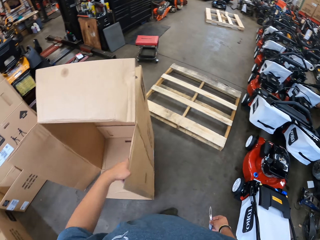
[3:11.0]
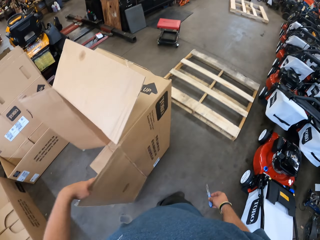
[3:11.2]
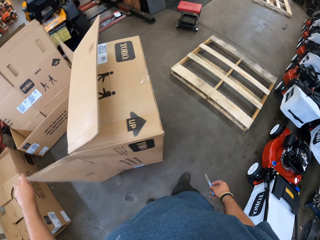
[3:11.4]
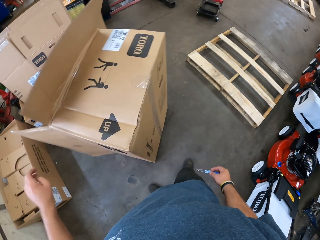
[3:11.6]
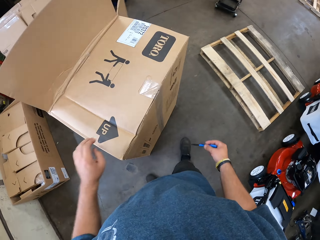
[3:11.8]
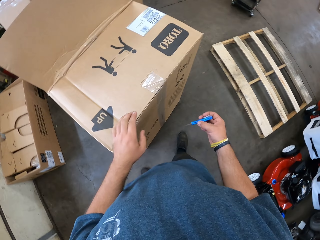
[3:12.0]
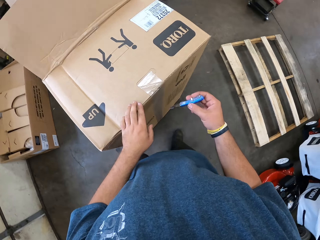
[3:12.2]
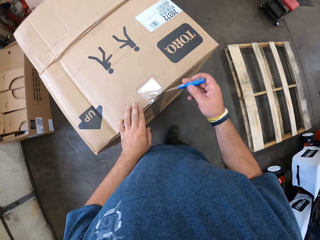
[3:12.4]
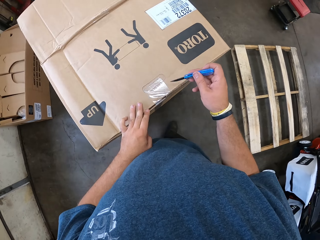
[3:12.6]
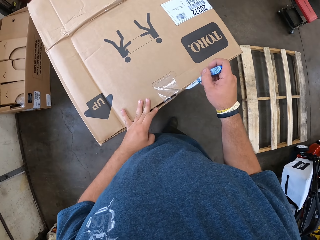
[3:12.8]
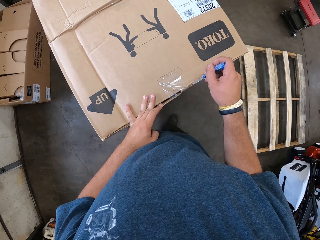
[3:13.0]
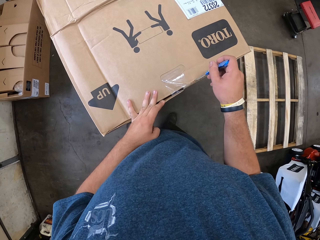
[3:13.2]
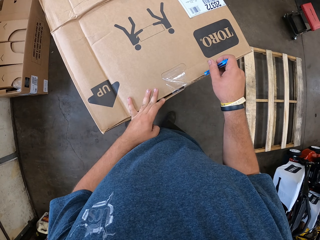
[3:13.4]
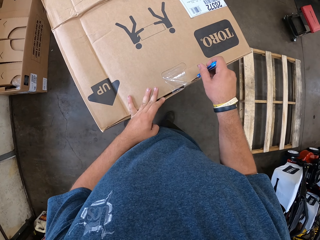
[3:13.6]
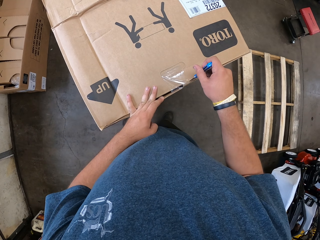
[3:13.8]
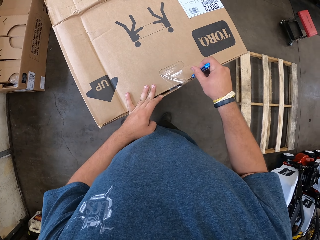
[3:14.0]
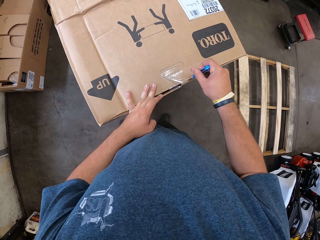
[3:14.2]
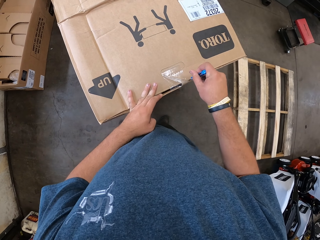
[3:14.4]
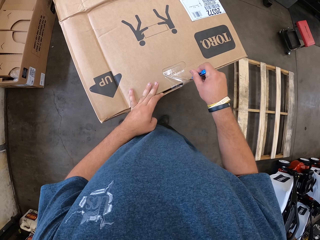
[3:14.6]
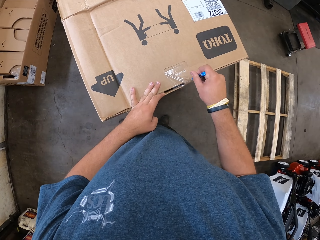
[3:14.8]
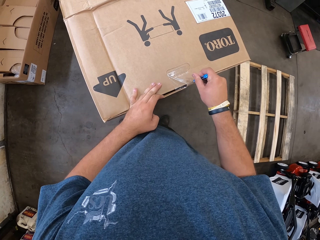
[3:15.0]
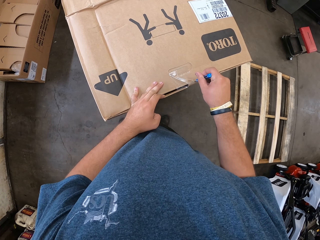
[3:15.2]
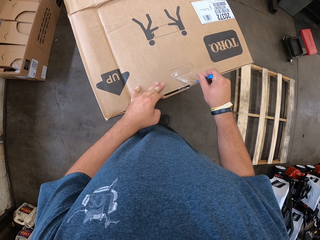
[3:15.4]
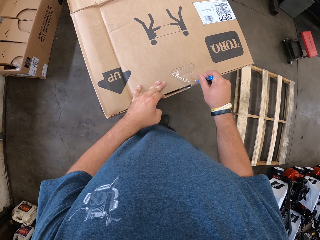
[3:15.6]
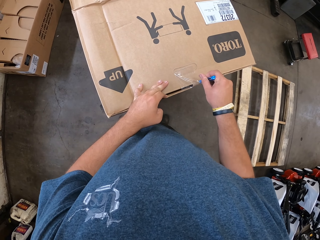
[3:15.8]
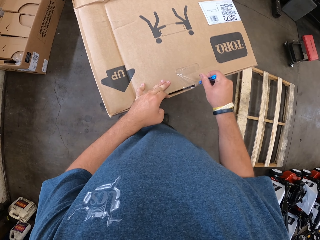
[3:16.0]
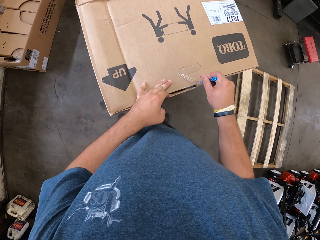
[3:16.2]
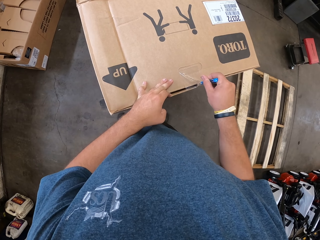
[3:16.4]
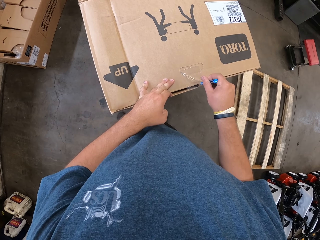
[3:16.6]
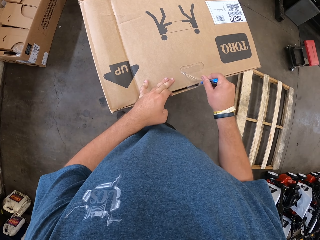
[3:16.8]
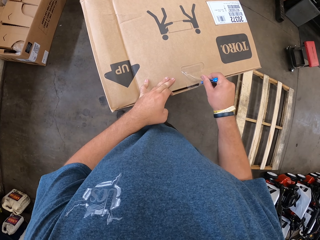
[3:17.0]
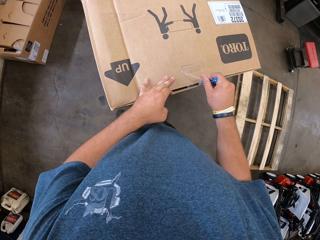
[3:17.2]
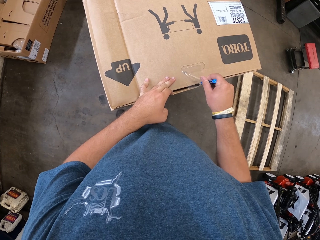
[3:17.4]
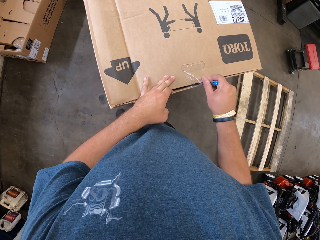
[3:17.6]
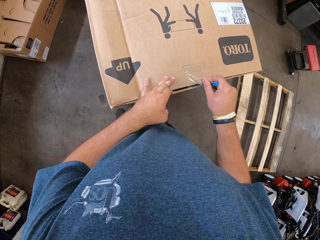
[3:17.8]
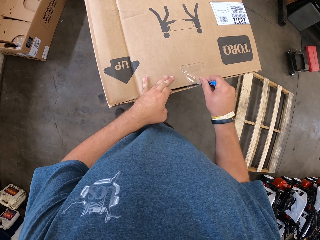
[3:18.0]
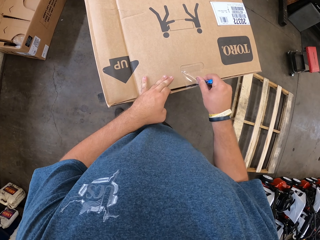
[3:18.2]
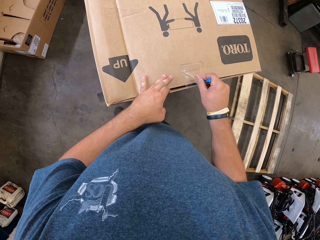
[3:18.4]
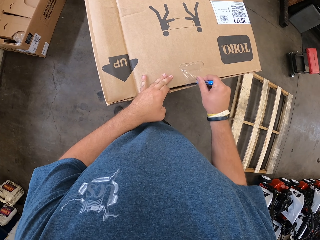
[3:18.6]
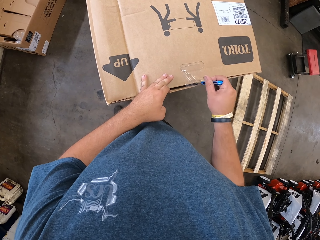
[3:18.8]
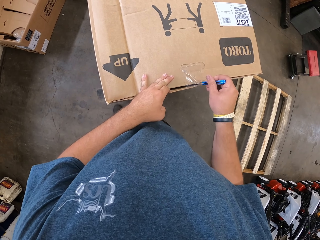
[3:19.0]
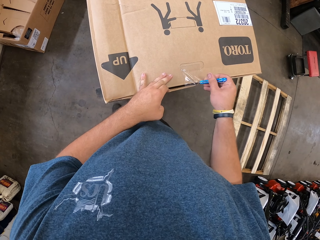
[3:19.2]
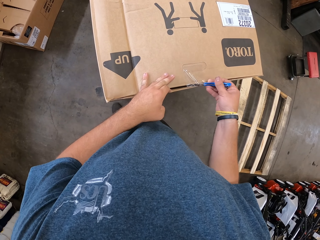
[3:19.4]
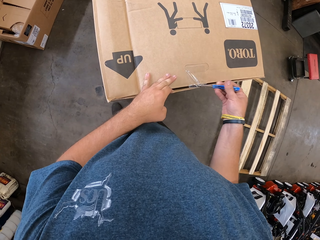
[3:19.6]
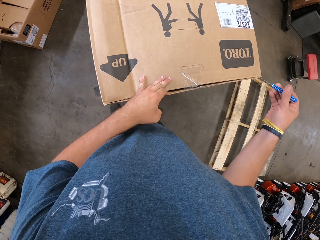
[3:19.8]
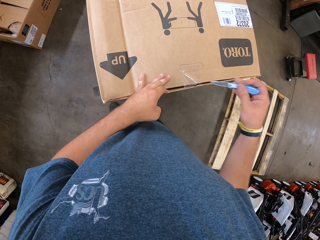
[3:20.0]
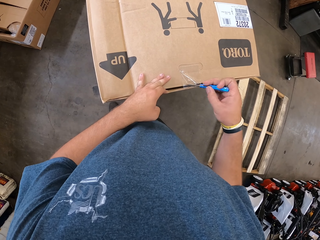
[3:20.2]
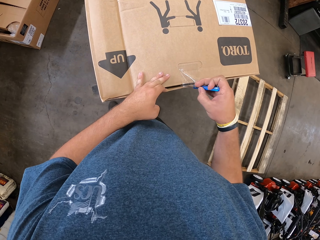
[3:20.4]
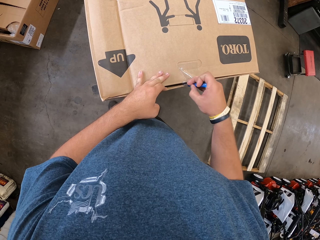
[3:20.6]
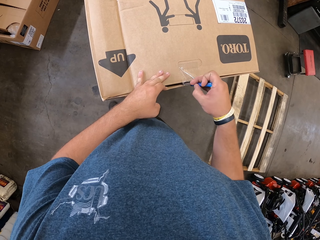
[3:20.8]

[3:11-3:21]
The camera wearer moves a box. They cut sellotape on the box.

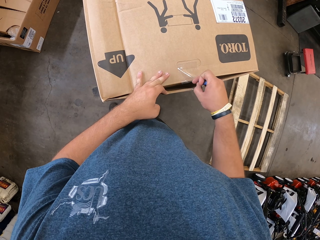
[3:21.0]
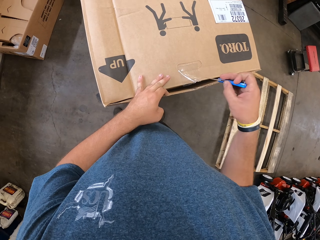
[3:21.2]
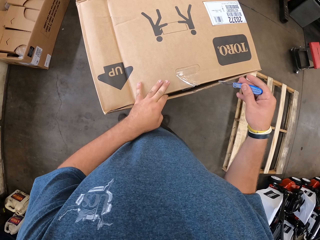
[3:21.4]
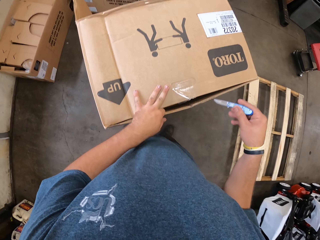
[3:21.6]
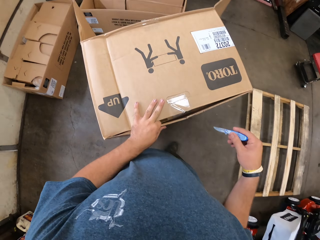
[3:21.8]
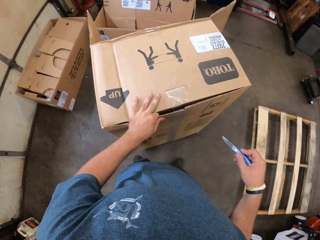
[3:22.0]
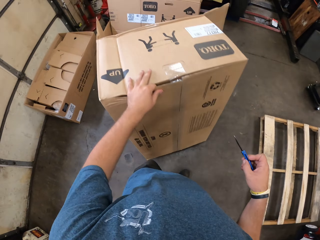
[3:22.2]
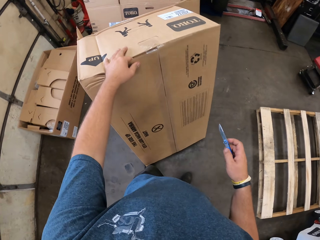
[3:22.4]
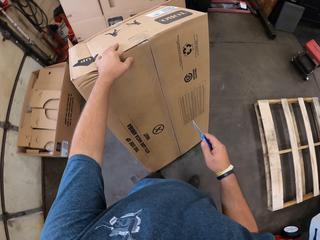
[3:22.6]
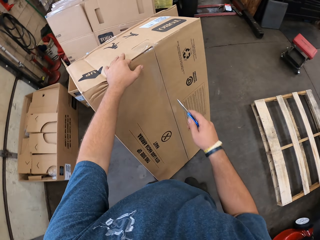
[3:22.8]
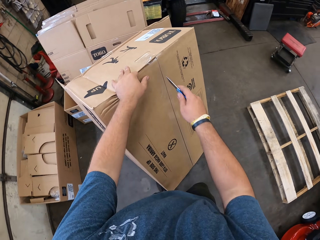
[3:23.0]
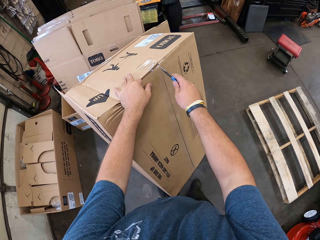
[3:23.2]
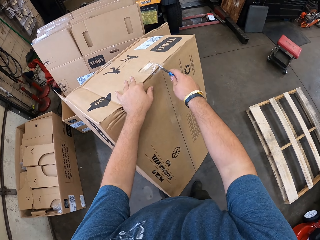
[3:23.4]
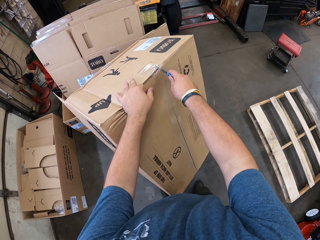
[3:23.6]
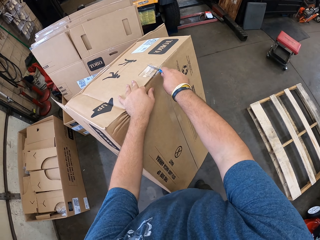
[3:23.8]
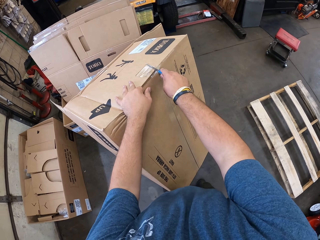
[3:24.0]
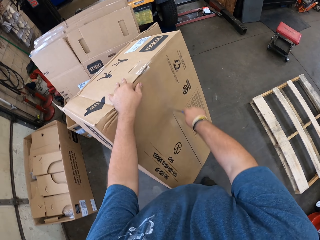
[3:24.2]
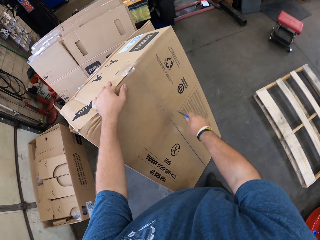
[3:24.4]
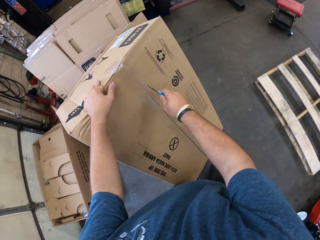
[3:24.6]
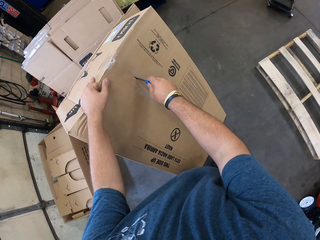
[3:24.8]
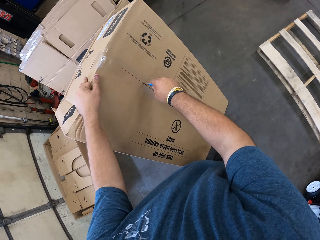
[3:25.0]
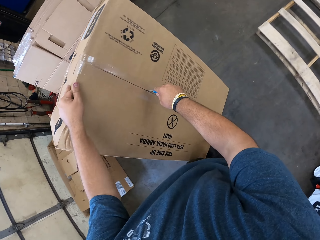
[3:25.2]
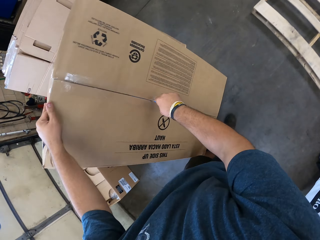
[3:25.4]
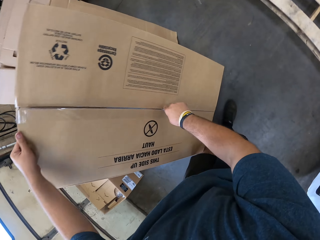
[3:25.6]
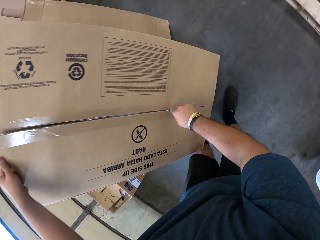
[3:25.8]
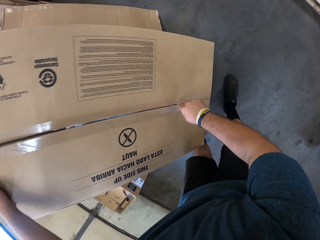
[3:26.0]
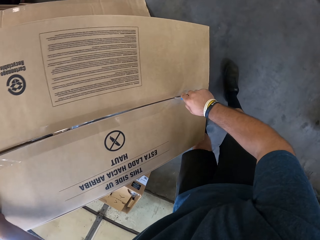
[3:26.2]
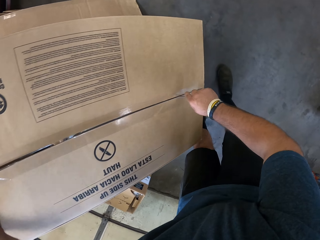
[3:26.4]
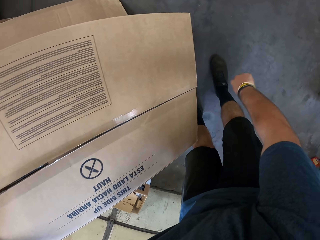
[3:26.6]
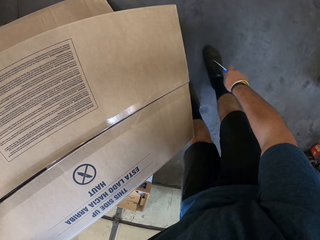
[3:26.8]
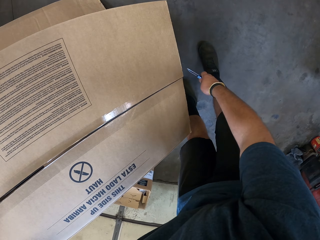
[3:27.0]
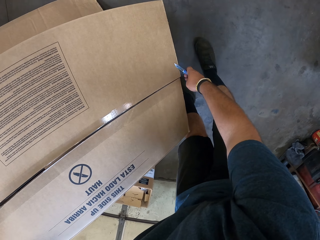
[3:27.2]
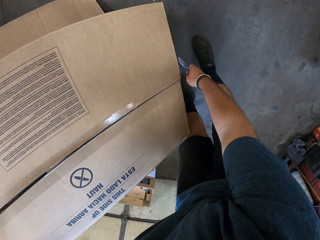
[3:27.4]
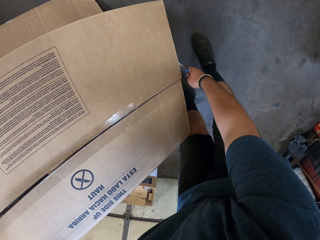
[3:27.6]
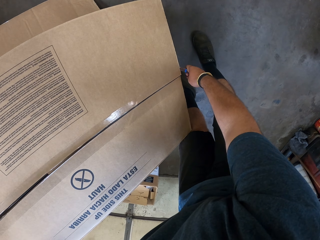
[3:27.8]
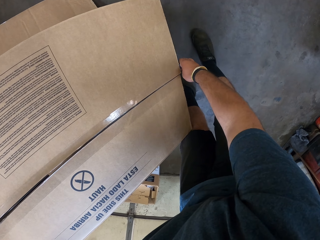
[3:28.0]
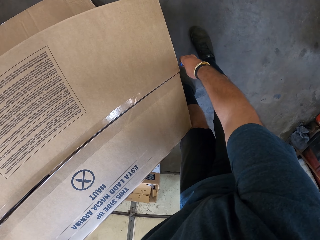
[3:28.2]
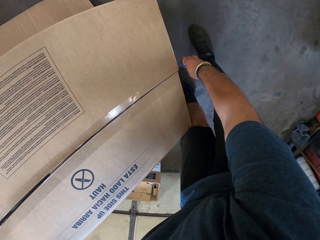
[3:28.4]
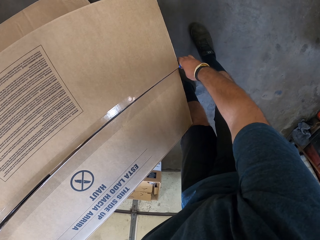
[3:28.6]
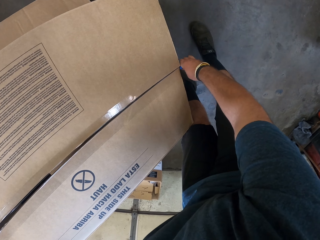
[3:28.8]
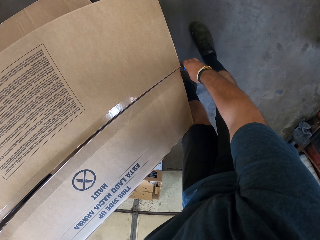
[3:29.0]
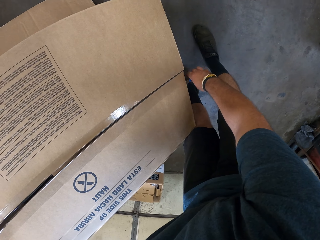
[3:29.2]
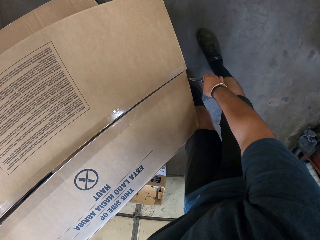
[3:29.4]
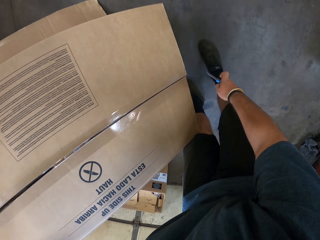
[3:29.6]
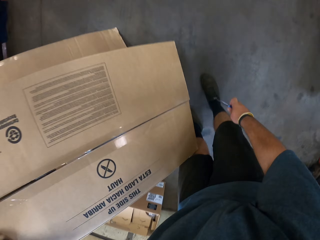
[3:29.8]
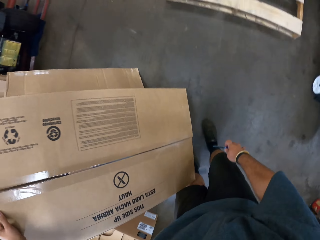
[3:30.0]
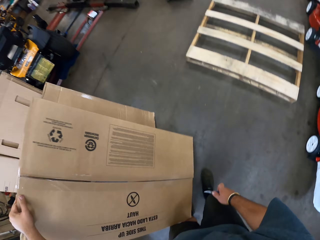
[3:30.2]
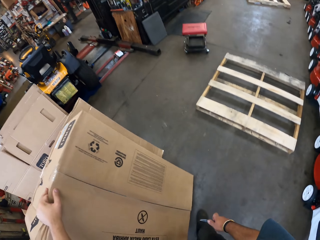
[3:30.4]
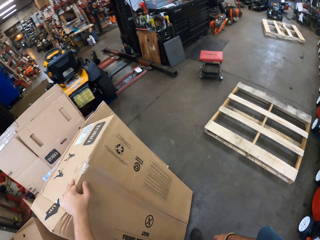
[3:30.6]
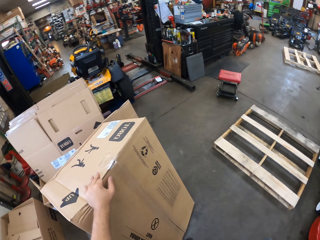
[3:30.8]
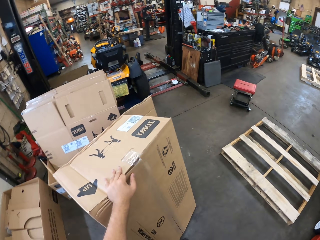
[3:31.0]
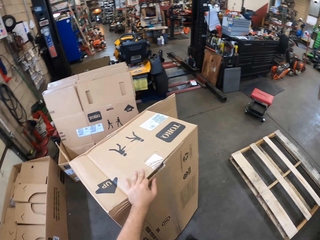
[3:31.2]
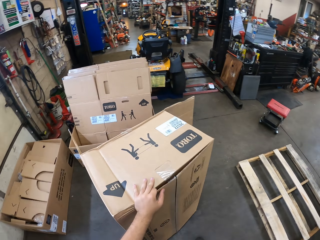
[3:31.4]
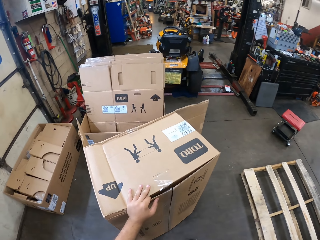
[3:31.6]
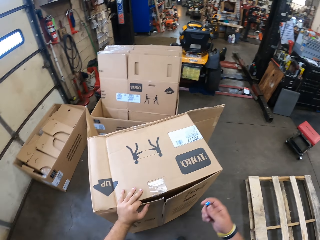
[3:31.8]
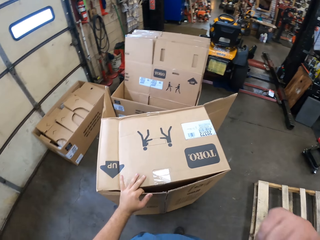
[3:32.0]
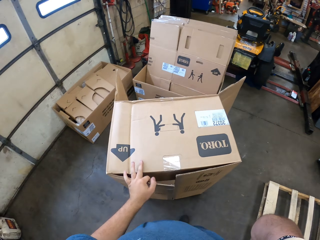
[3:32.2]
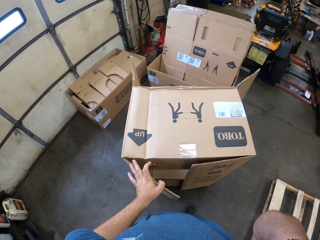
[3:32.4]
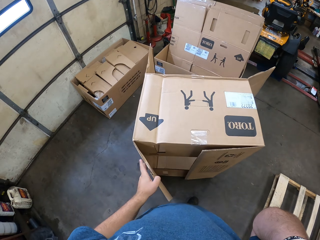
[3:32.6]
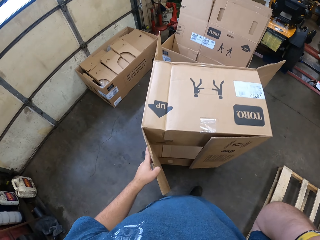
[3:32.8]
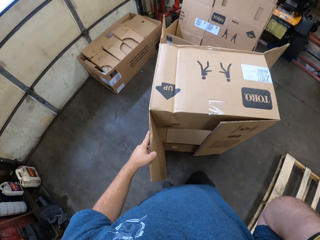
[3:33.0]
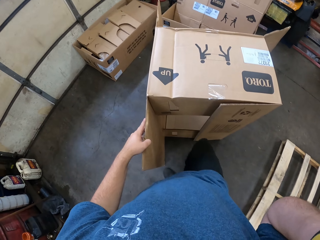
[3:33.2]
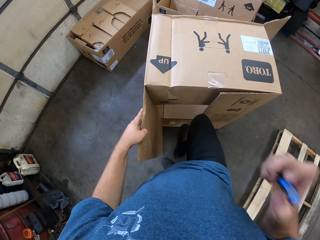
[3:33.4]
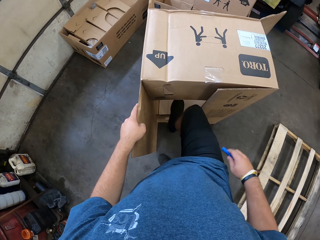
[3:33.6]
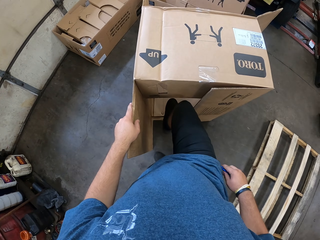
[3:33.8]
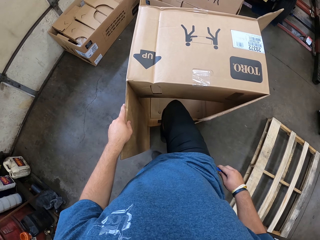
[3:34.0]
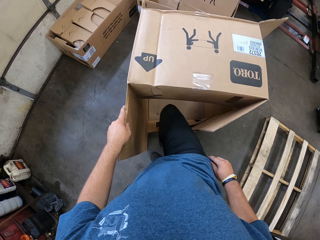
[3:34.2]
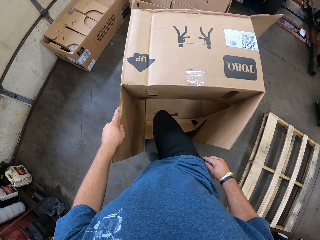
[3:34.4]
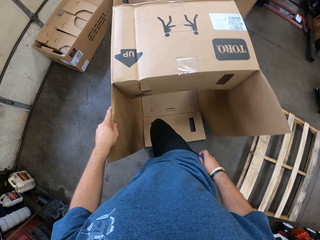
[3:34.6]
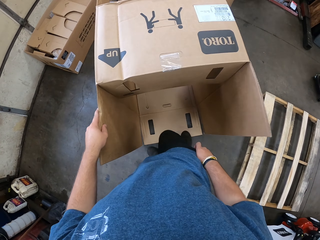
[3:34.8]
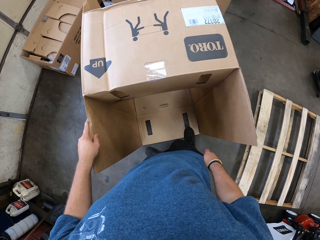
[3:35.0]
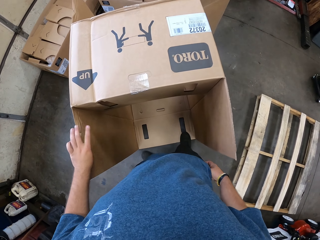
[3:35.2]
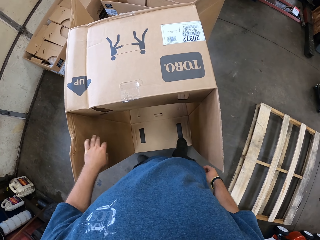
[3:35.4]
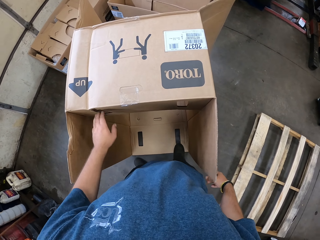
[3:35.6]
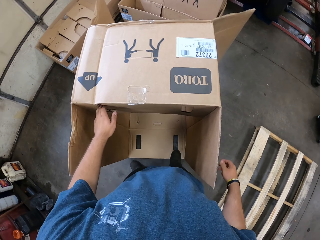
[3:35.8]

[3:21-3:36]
The camera wearer pushes a box. They cut the box. They open up a box.
